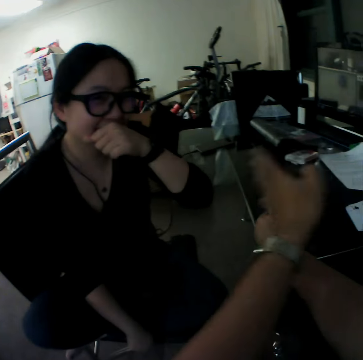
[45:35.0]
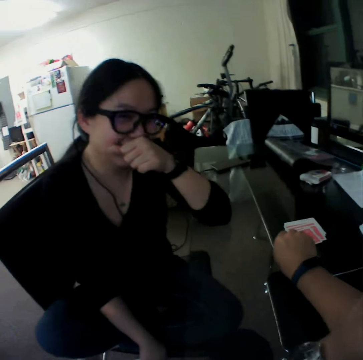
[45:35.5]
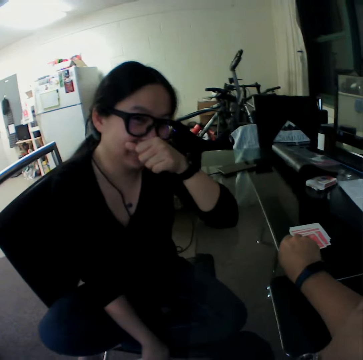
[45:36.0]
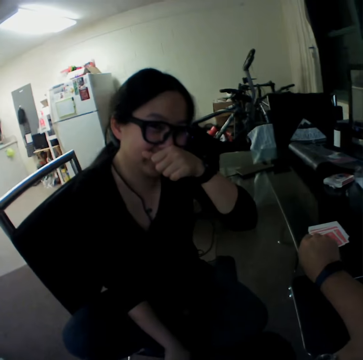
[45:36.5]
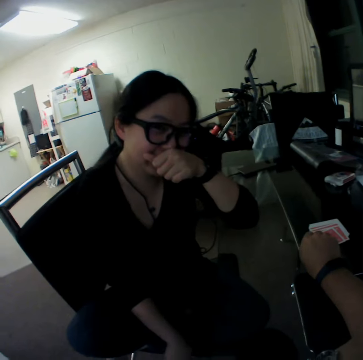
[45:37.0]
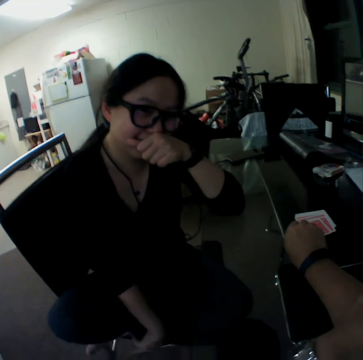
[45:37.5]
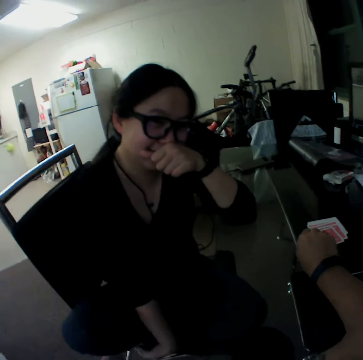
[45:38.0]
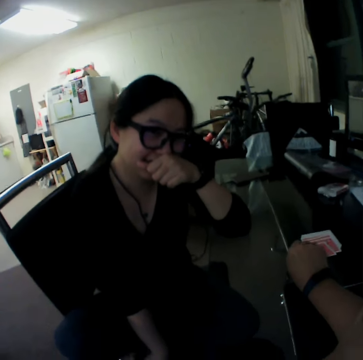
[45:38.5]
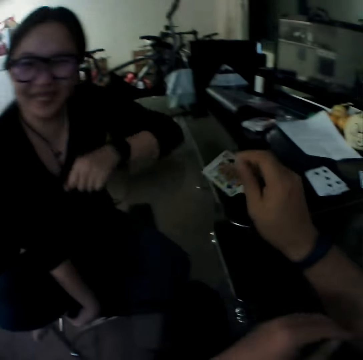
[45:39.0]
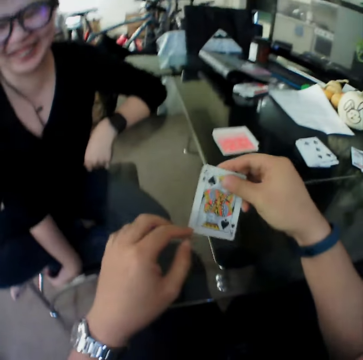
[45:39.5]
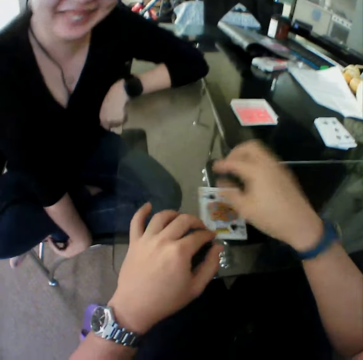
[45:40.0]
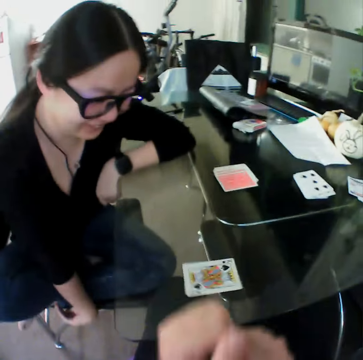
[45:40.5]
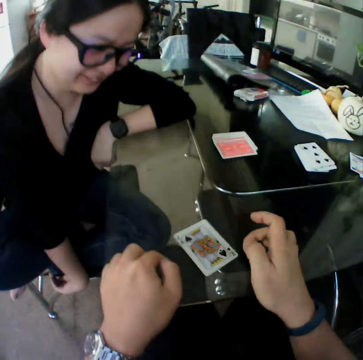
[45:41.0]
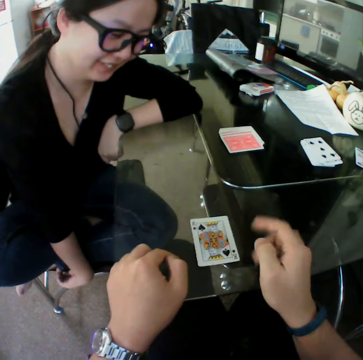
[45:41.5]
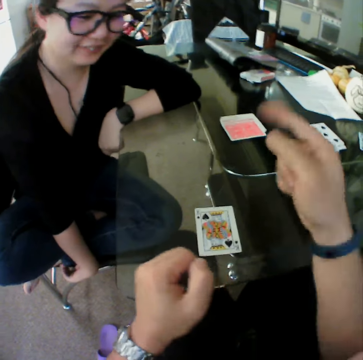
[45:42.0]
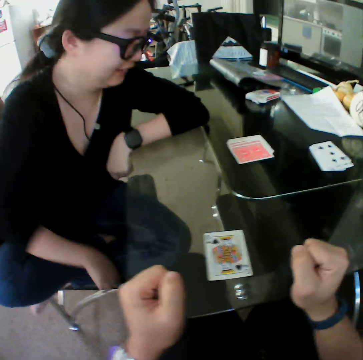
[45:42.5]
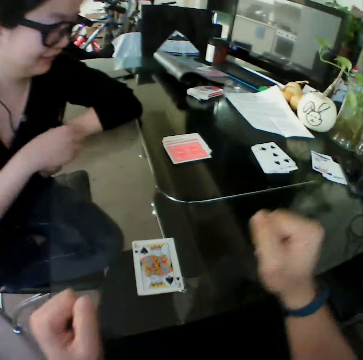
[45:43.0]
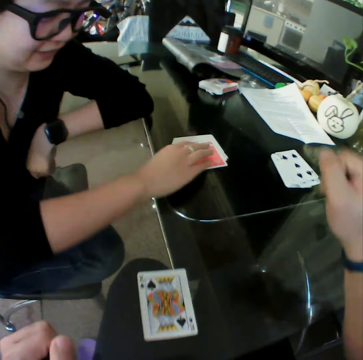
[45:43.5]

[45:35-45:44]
The camera wearer picks a card. They drop the card on the table.

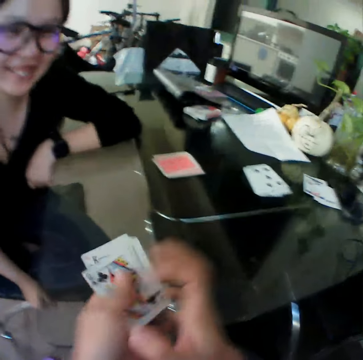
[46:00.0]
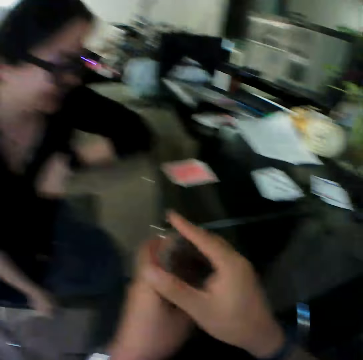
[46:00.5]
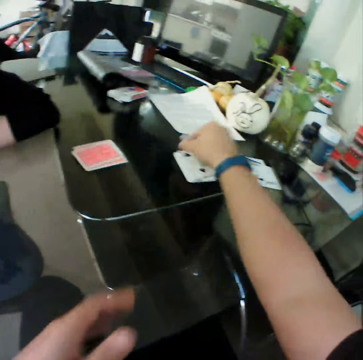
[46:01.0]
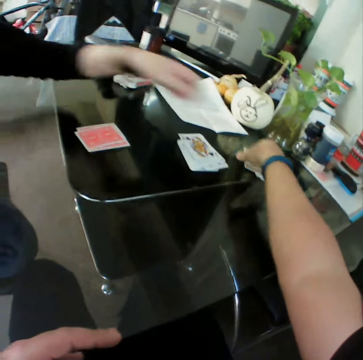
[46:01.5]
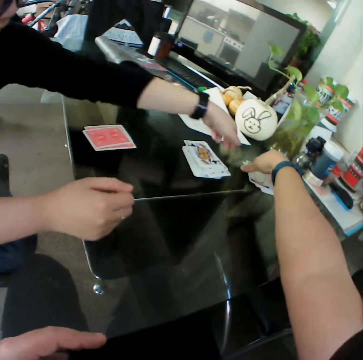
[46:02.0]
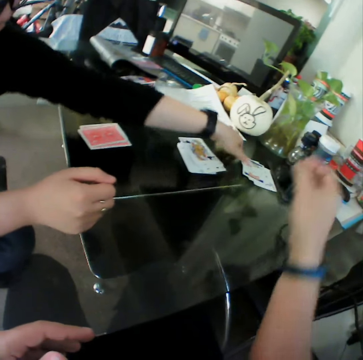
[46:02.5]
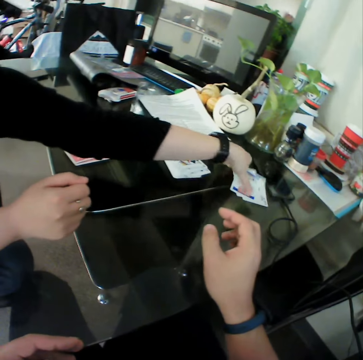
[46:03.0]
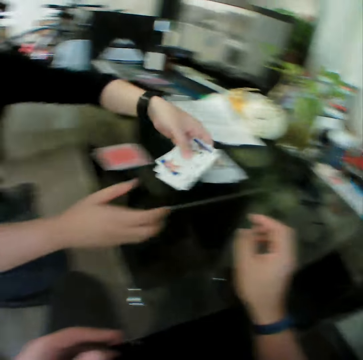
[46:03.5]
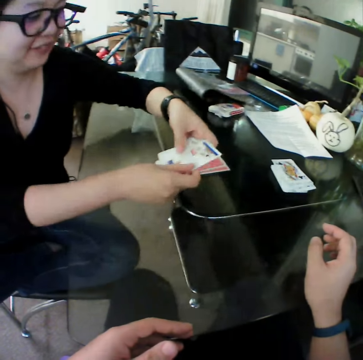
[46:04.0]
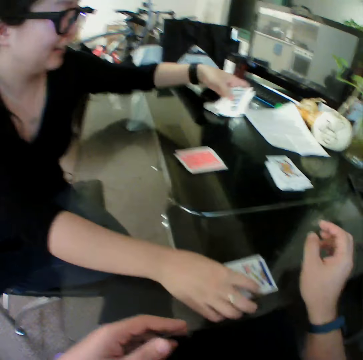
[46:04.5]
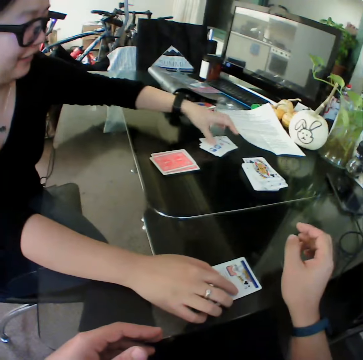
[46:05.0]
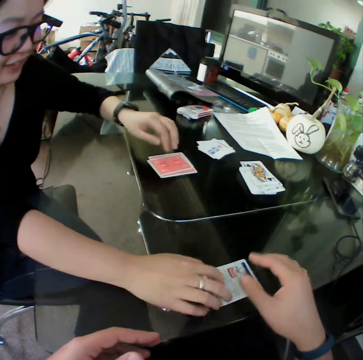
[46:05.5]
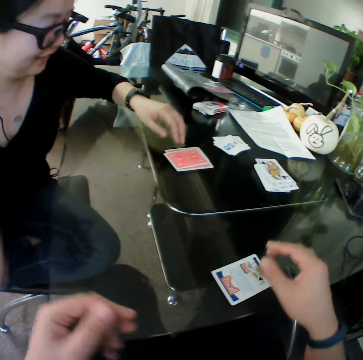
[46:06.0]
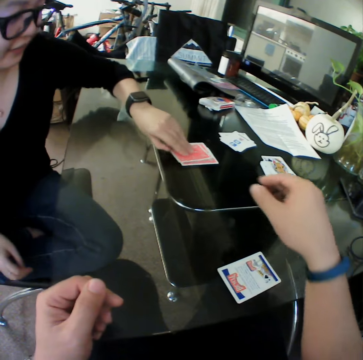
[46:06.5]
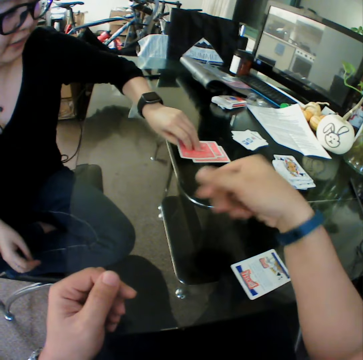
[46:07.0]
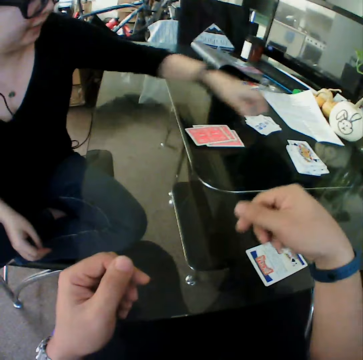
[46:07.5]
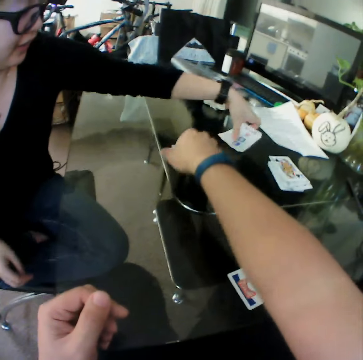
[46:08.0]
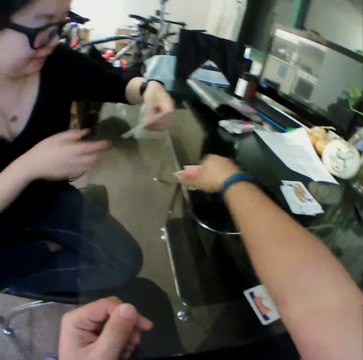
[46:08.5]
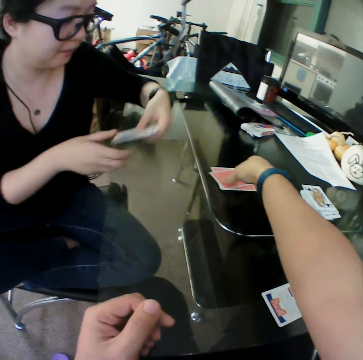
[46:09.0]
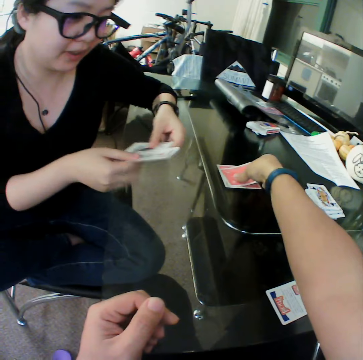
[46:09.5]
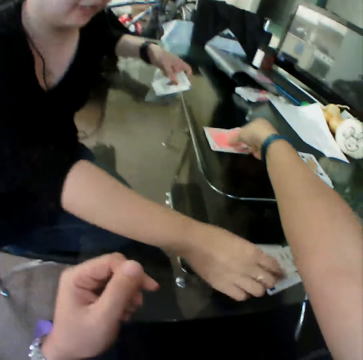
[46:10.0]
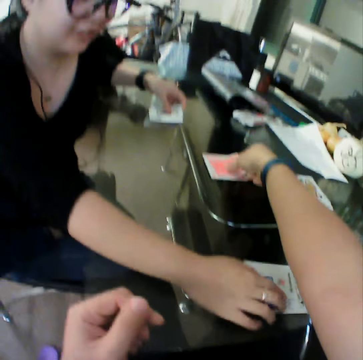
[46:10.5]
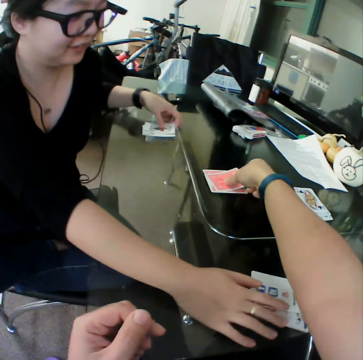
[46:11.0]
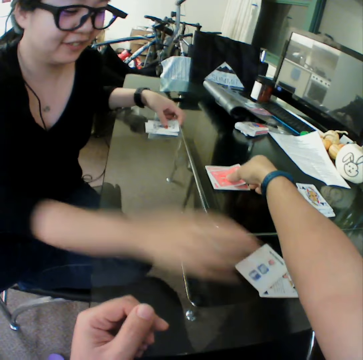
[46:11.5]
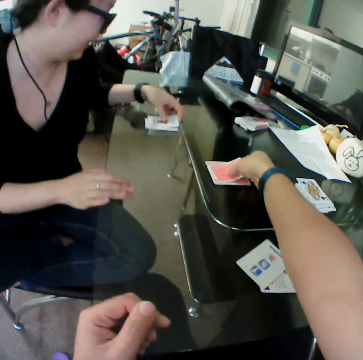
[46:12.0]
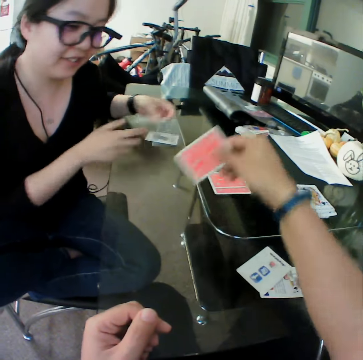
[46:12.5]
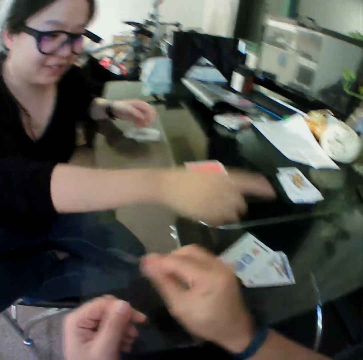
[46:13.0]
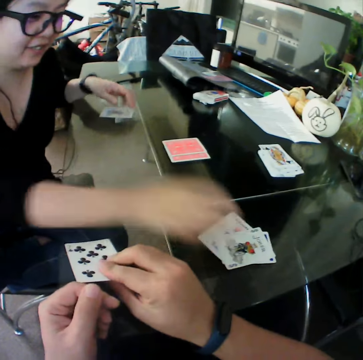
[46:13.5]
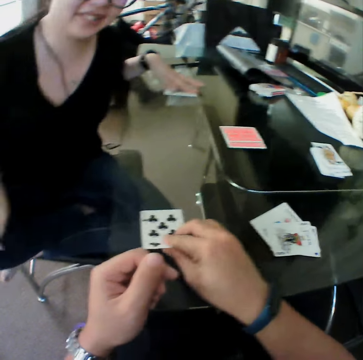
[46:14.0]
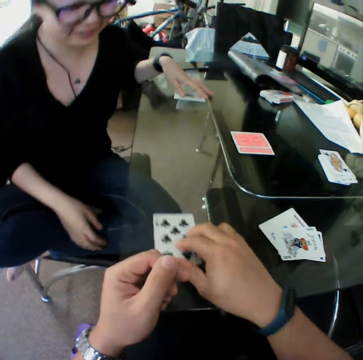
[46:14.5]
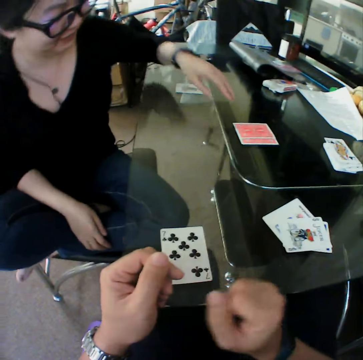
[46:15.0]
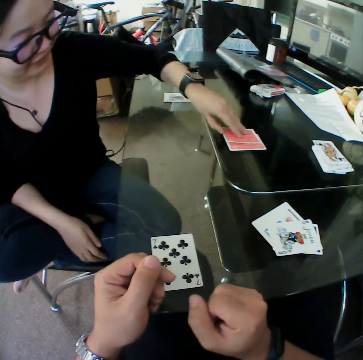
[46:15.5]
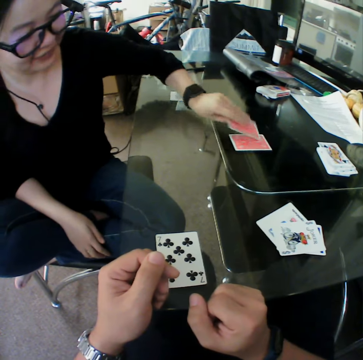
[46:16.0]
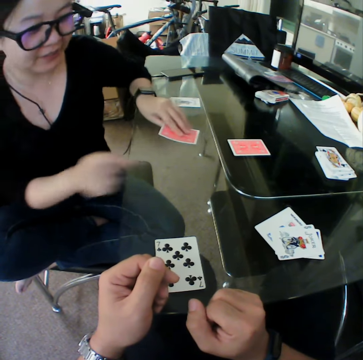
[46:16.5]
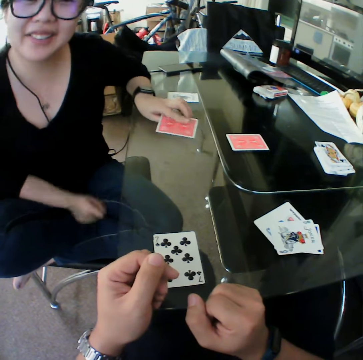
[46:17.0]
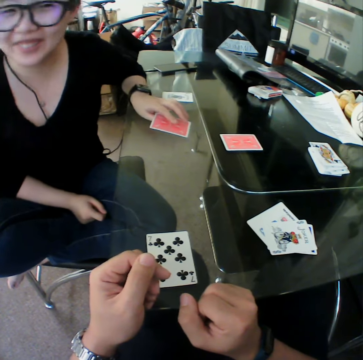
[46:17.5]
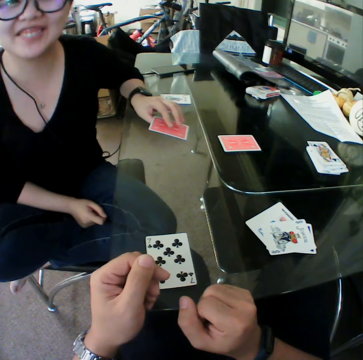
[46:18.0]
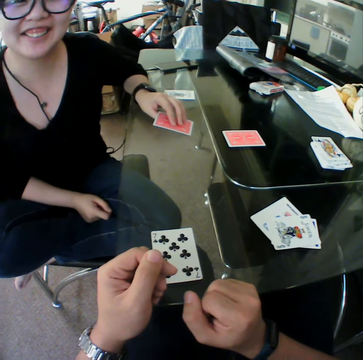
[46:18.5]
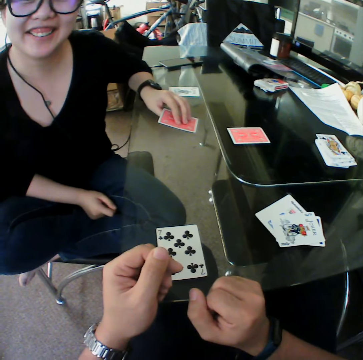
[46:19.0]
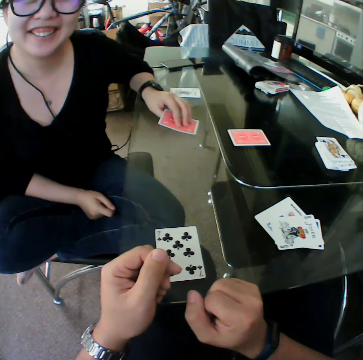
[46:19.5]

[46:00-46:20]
The camera wearer drops the cards on the table. They touch the cards on the table. A woman picks the cards from the table. The woman drops the card on the table with her right hand. The woman drops the cards on the table with her left hand. The woman picks a card from the table. The camera wearer picks a card from the table. The woman takes a card from her left hand. The camera wearer holds the card. The woman drops the card on the table with her right hand. The woman drops the cards on the table with her left hand. The camera wearer picks a card. The woman moves a card to her right hand. The woman drops the card on the table. The camera wearer drops the card on the table. The woman picks a card from the table.

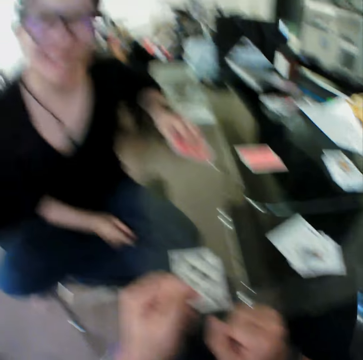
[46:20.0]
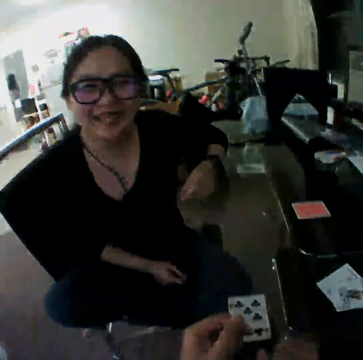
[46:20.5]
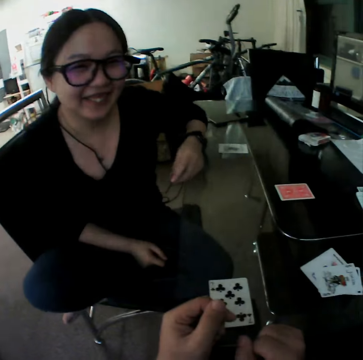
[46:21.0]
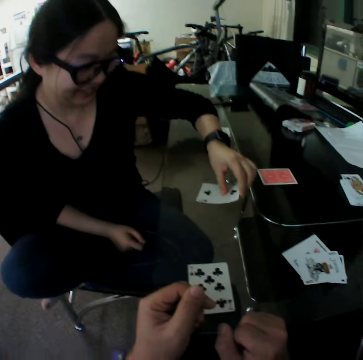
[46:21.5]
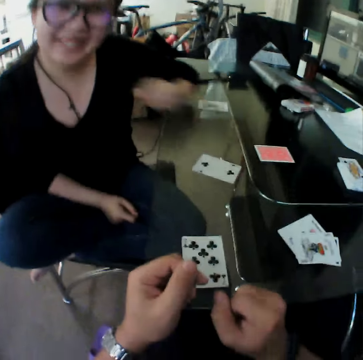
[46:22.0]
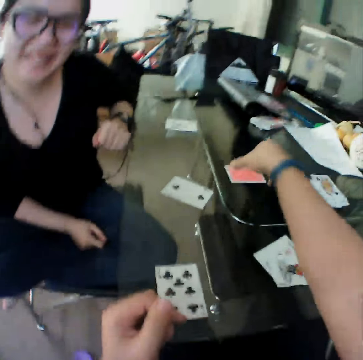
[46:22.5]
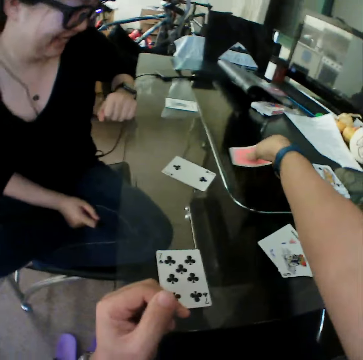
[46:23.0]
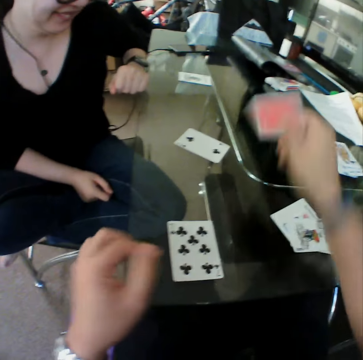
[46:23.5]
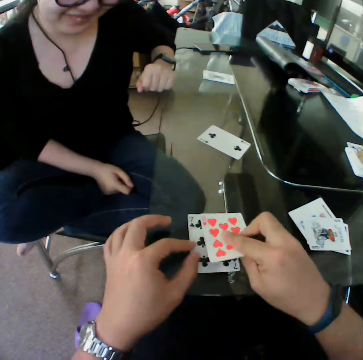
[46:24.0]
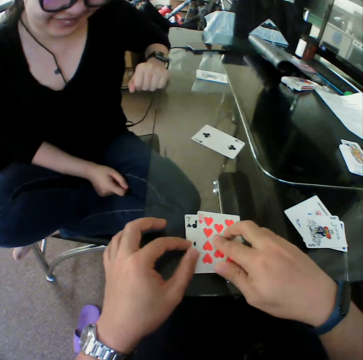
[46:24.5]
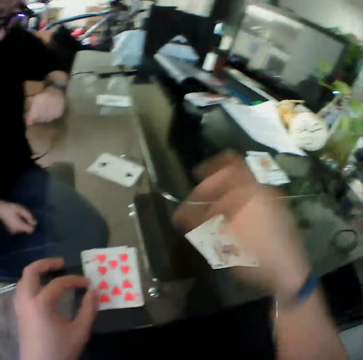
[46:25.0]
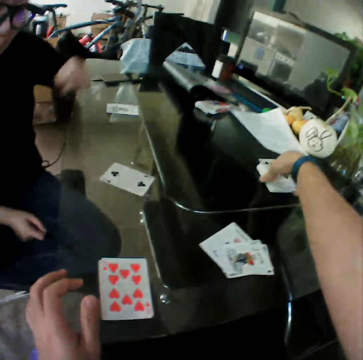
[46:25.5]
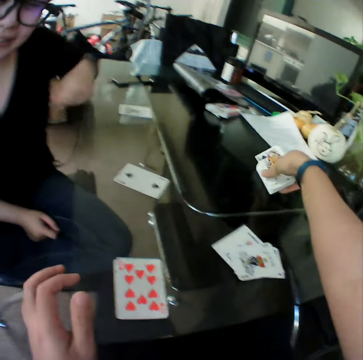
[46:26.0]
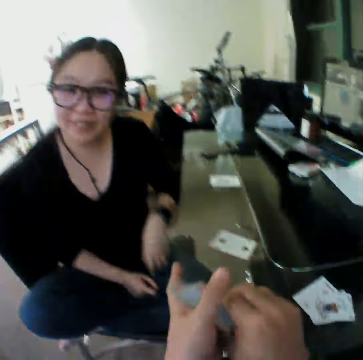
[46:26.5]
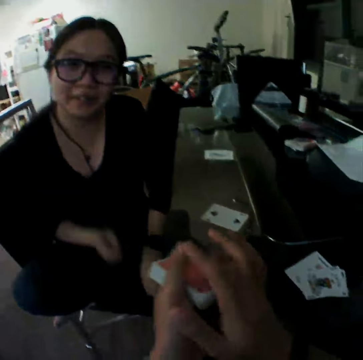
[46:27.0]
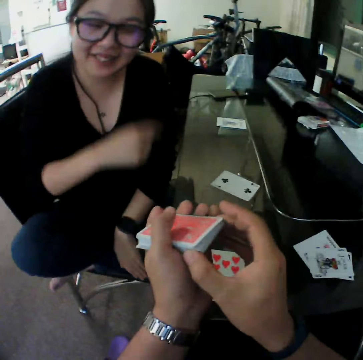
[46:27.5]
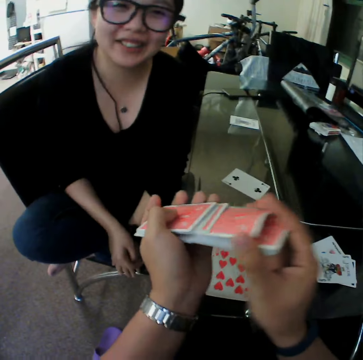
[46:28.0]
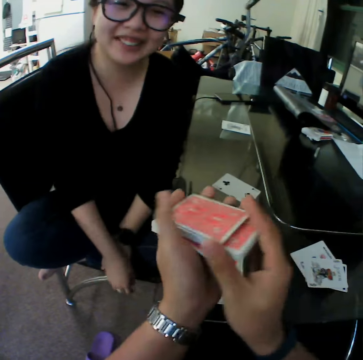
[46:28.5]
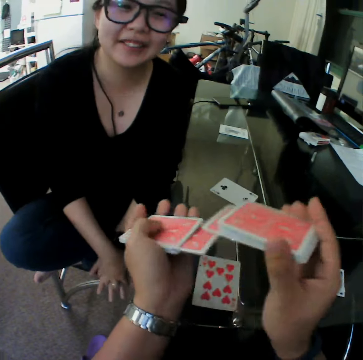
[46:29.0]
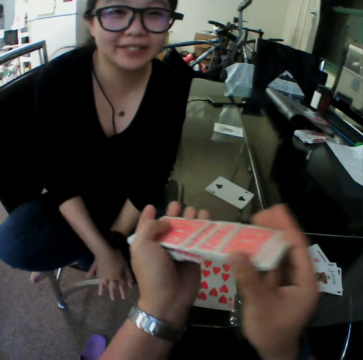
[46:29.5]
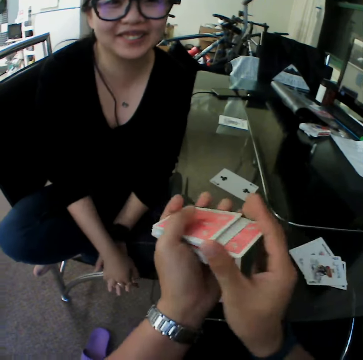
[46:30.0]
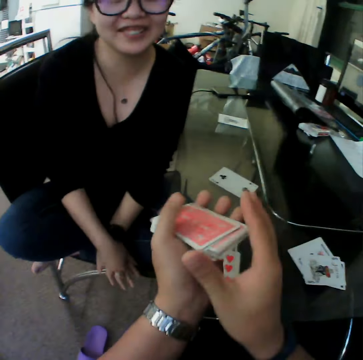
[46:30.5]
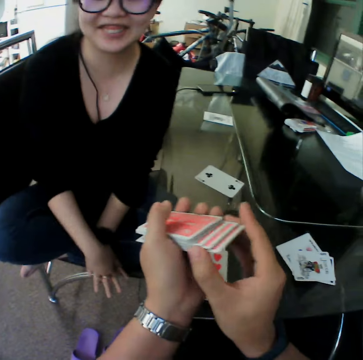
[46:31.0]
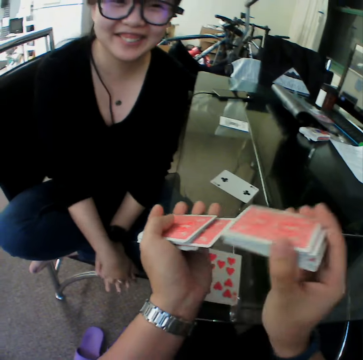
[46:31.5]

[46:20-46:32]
A woman drops the card on the table. The camera wearer picks a card from the table. He drops the card on the table. He picks the cards from the table with his right hand. He shuffles the cards.
